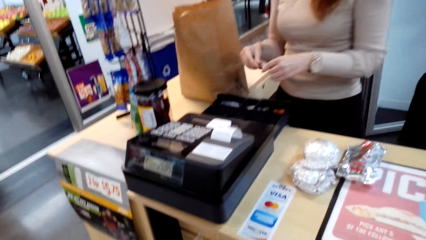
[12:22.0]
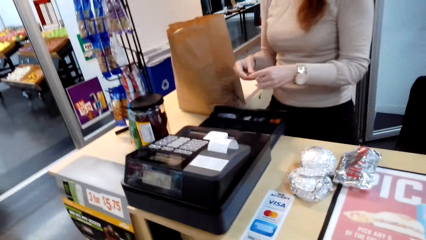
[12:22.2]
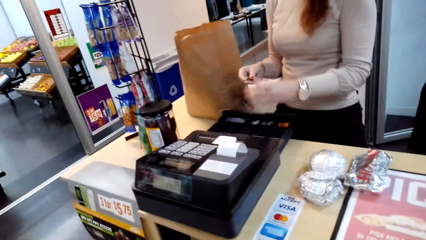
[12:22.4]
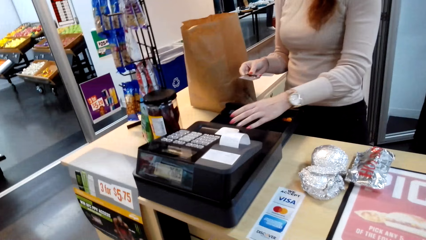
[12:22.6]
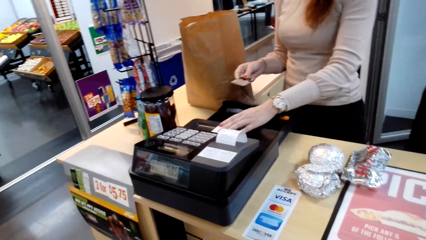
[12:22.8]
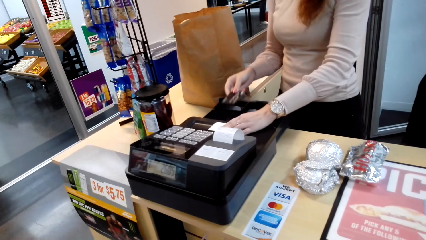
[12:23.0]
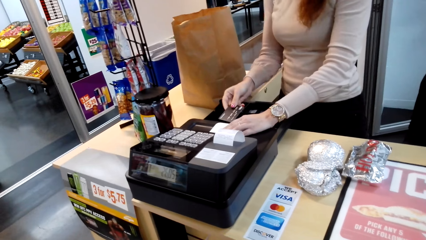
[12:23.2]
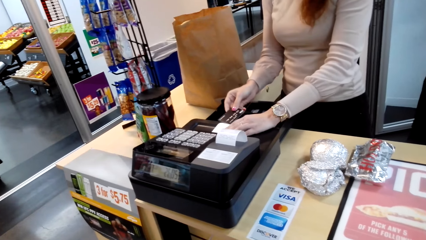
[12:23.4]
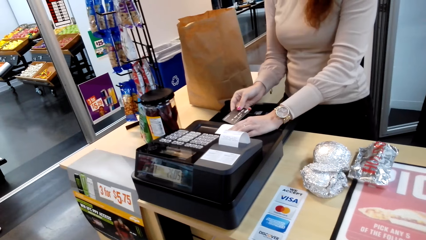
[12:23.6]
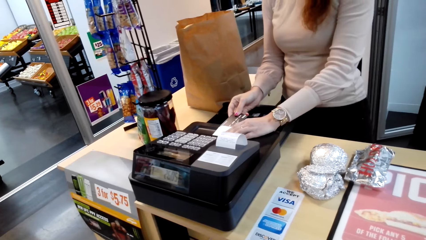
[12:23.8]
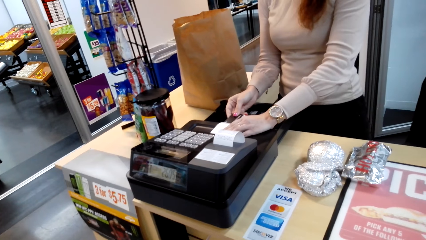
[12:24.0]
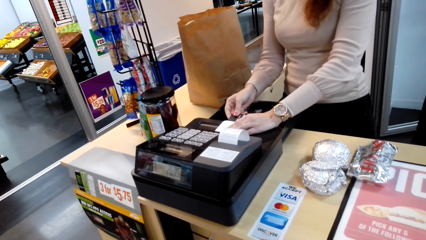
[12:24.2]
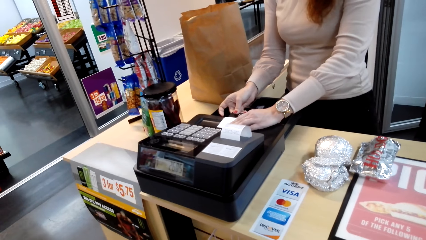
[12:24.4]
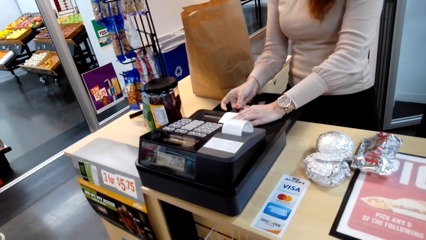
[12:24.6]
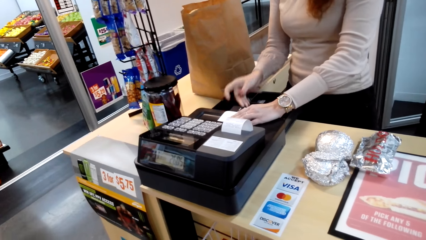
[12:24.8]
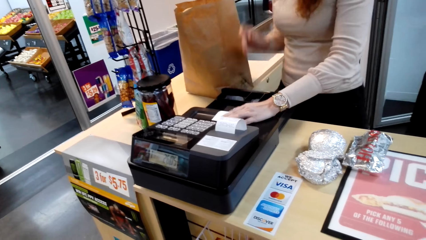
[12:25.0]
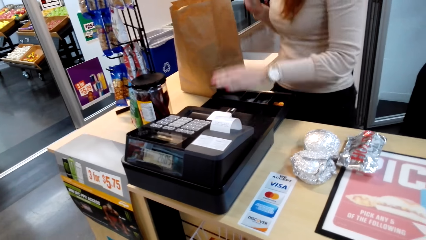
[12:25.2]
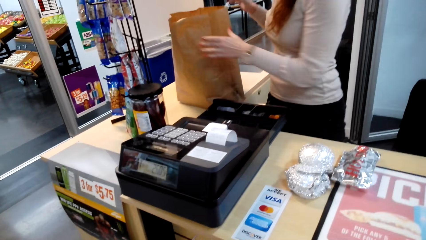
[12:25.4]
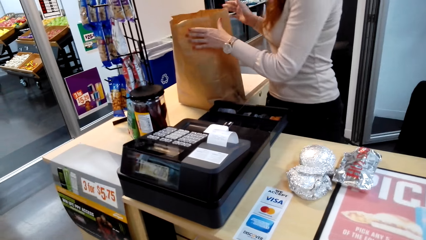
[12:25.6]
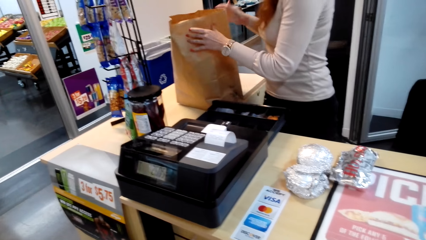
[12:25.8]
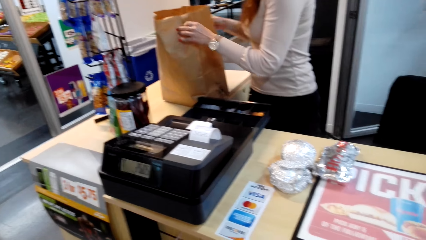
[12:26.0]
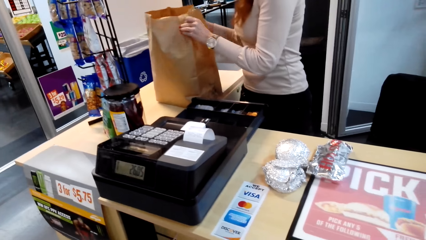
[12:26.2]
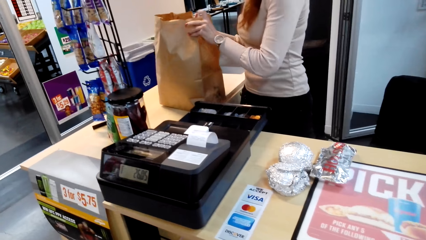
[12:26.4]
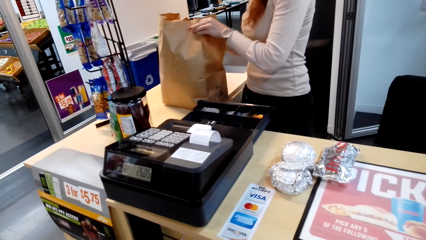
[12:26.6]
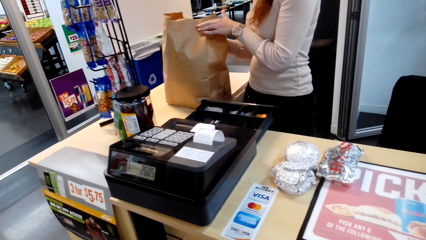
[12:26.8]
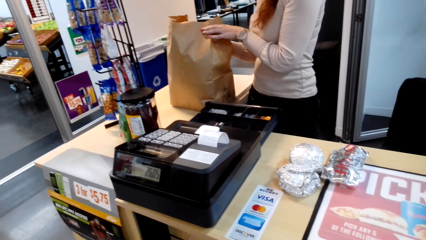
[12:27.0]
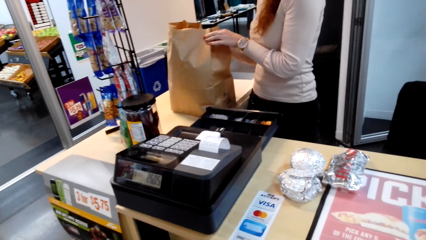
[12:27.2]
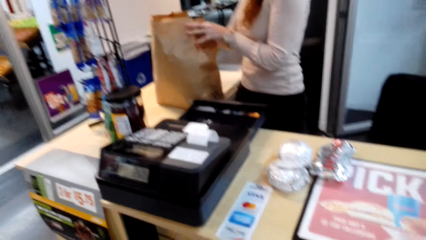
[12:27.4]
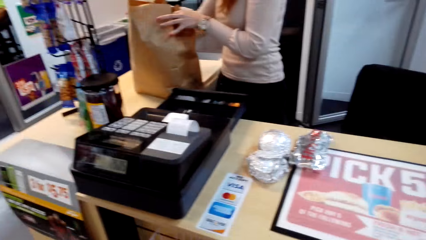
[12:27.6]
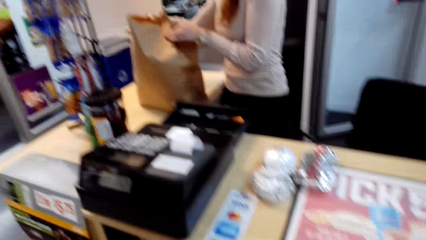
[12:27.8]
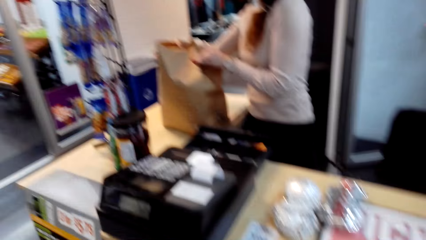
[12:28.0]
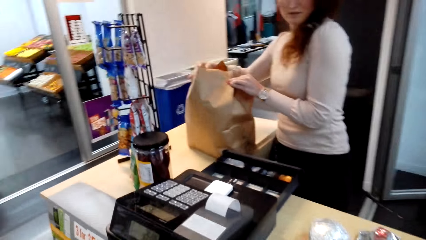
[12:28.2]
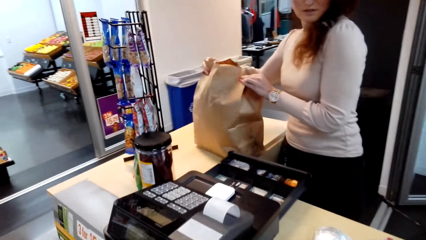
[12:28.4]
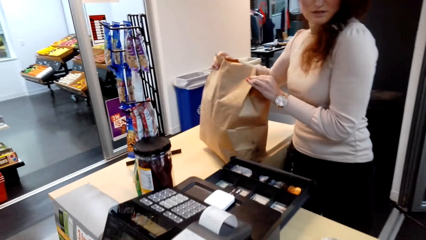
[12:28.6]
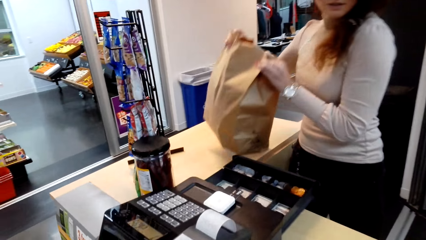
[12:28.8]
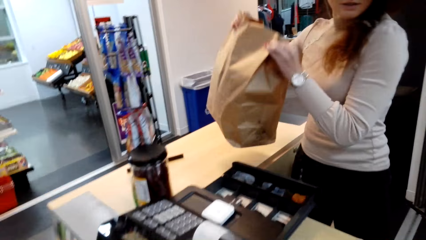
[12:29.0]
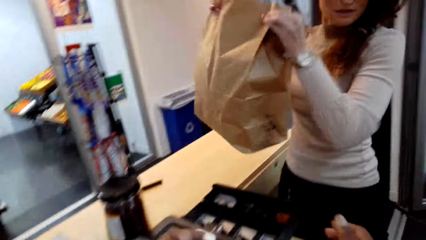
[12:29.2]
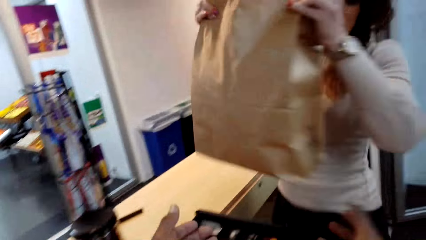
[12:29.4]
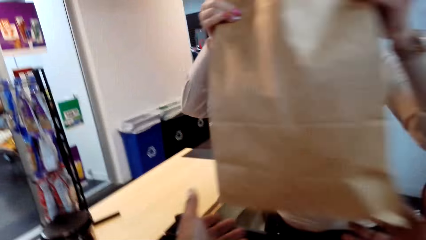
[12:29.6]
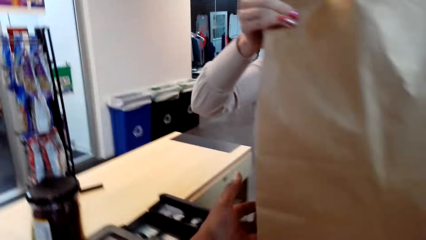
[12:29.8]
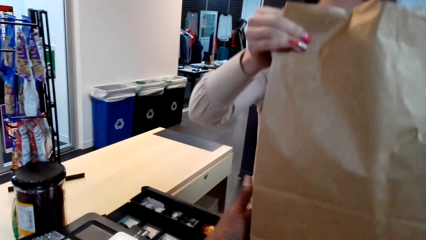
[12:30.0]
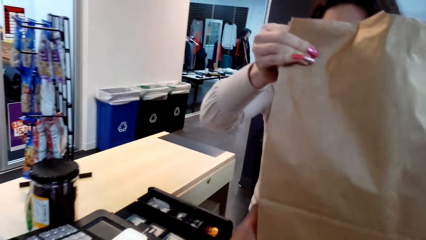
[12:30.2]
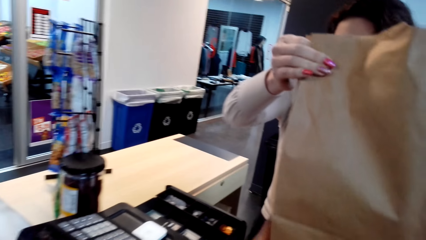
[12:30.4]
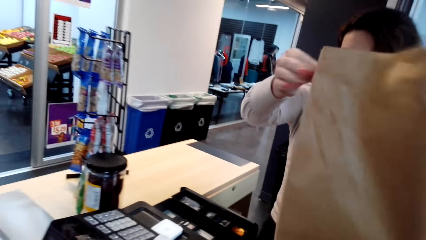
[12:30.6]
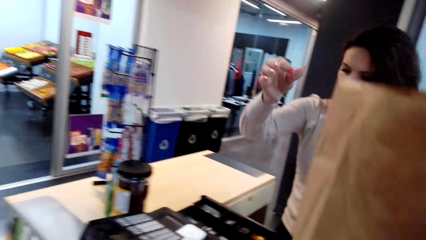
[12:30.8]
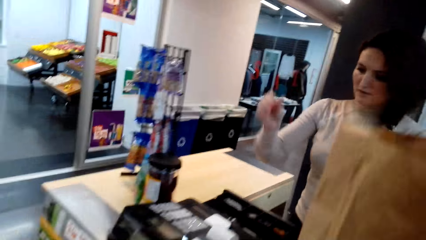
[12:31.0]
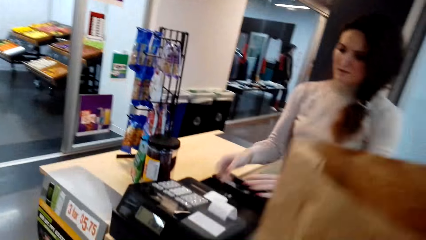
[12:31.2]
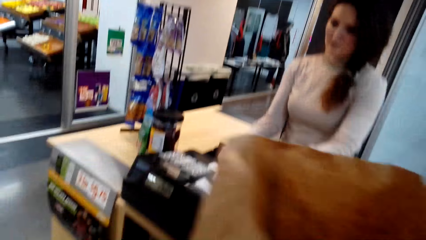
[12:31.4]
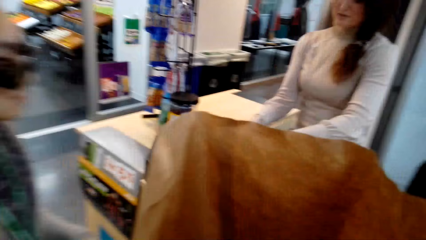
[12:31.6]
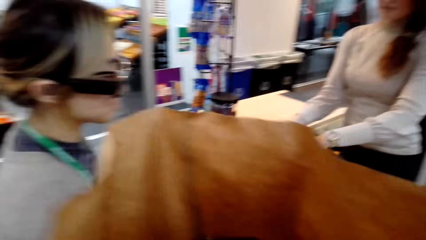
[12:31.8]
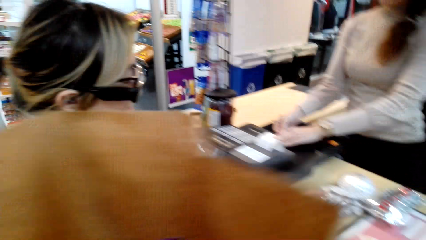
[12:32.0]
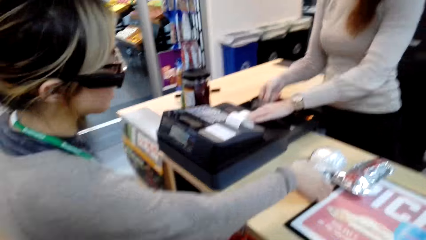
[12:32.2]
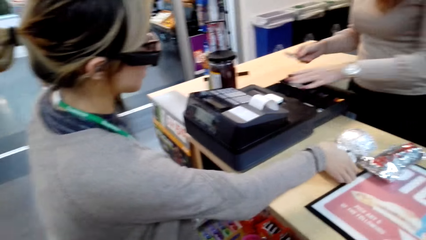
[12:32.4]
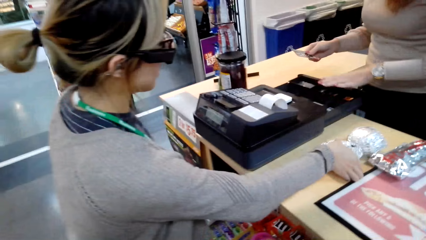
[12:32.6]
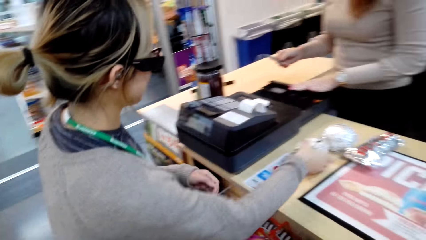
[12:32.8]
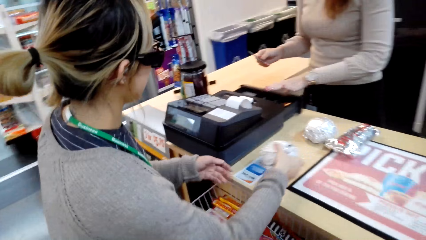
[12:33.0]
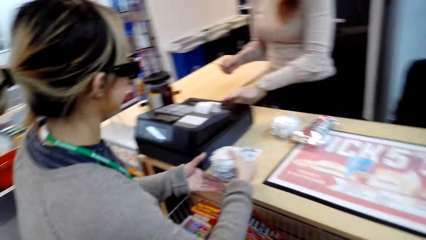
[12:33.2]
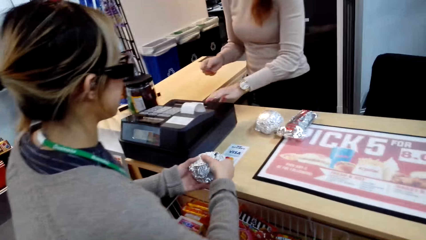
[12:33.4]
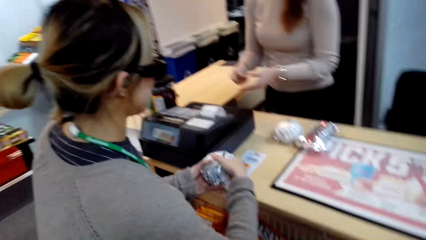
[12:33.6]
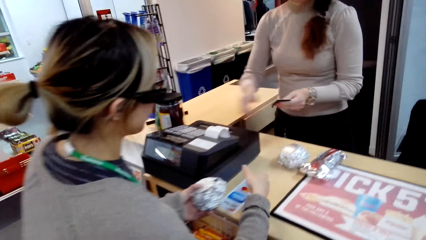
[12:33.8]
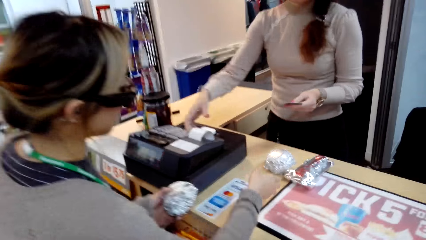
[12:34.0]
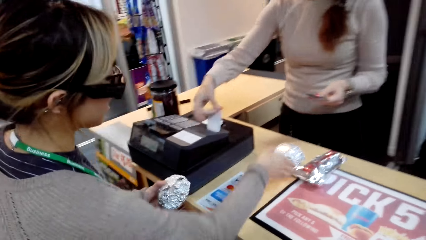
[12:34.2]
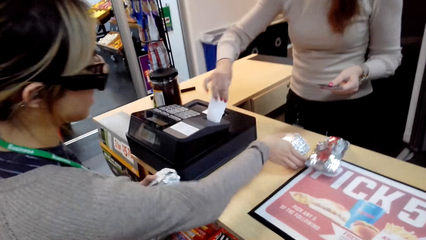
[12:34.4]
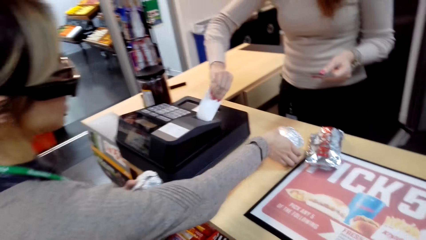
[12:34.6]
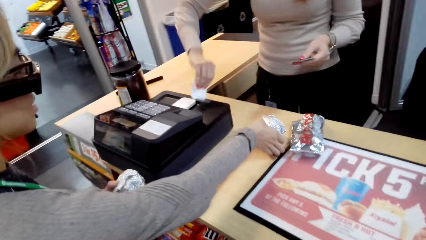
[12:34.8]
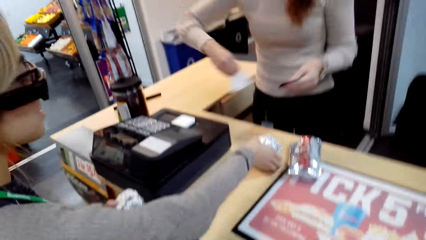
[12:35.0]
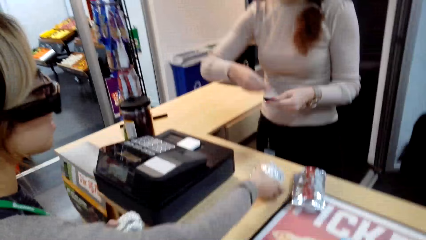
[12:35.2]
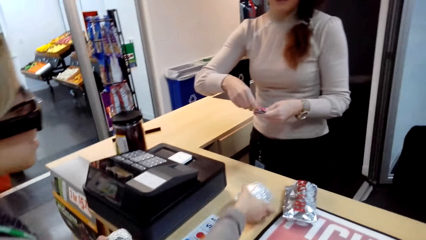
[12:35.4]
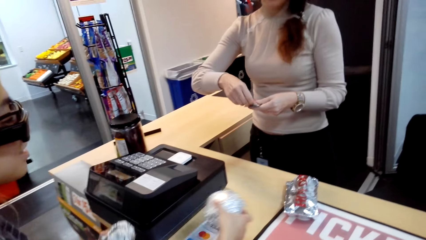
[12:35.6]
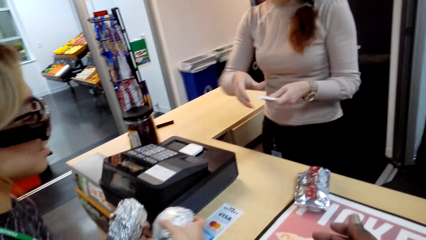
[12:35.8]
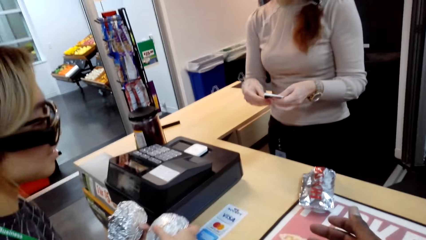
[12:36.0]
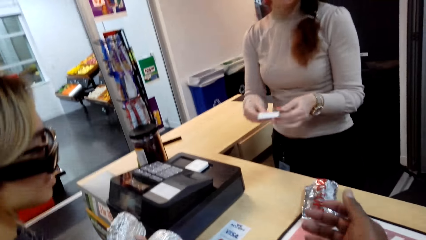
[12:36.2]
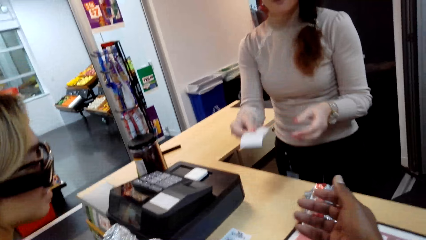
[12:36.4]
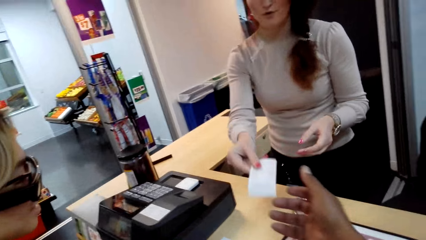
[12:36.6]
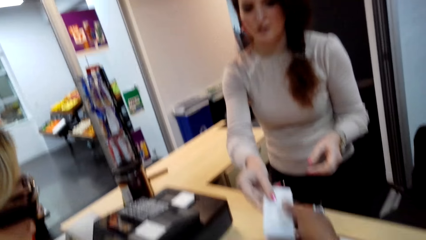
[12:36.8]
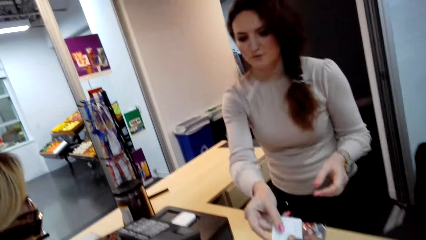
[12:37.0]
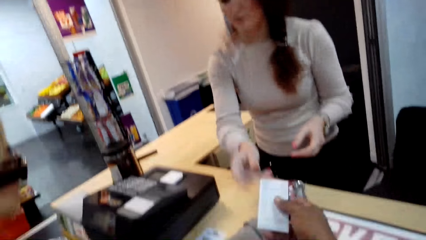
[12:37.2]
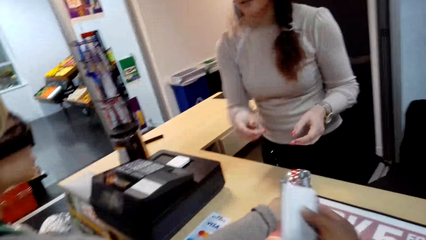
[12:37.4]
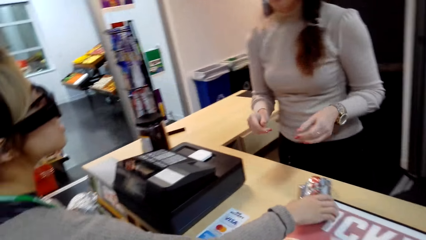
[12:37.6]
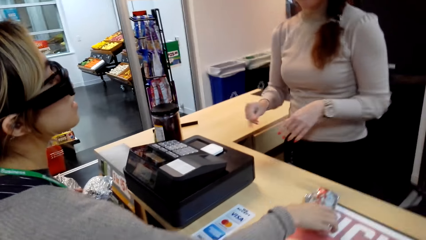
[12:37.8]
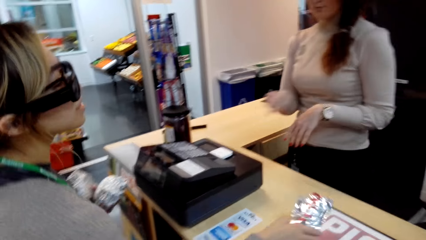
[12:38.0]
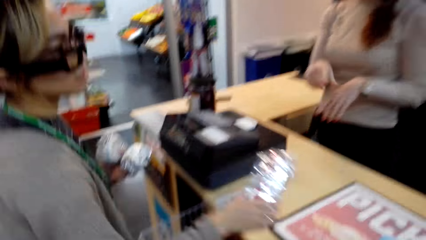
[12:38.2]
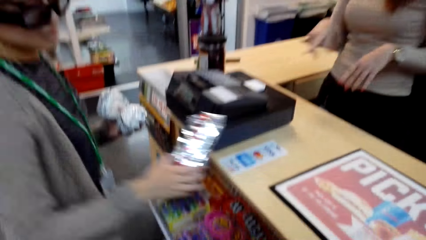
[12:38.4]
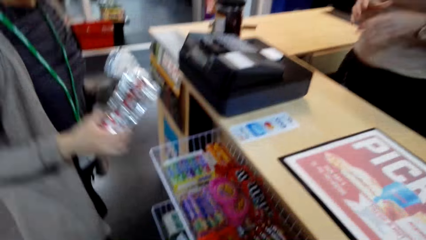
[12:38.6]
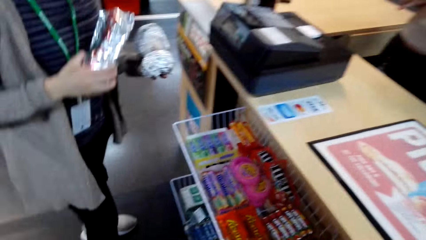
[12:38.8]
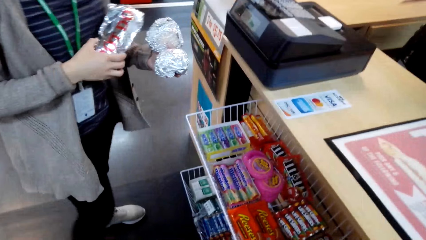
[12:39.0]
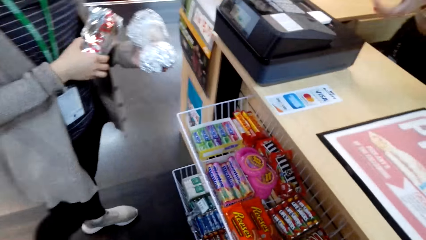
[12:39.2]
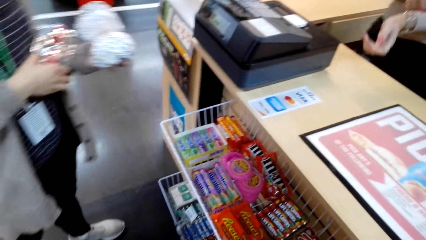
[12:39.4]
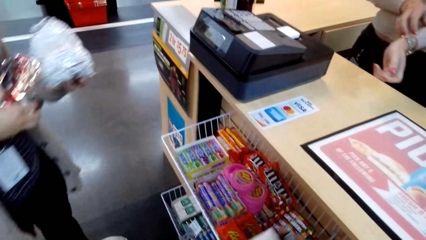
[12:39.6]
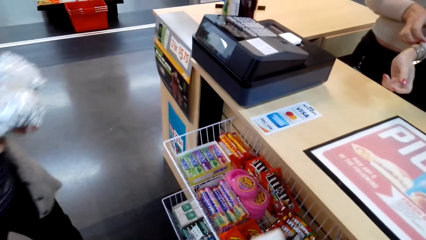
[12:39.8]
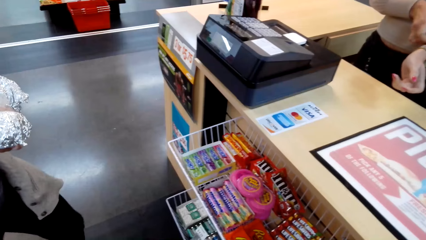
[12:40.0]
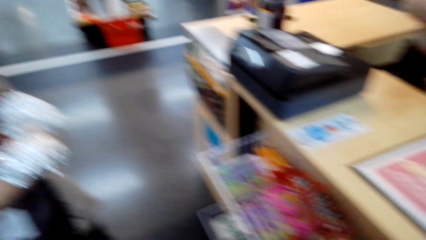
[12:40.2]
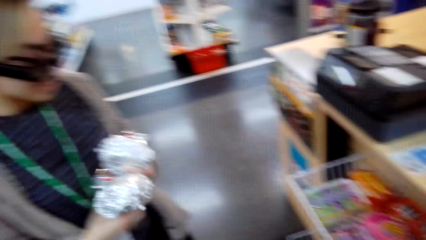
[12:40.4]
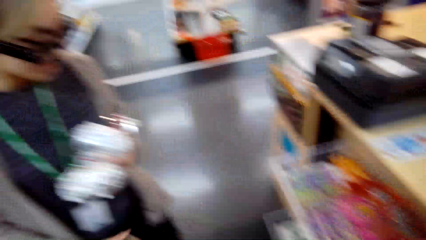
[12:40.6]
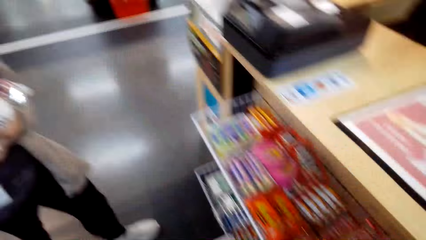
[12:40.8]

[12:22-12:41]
A woman switches the card to the other hand. The woman holds the till machine and inserts the card in the till machine. The woman holds the bag, folds the shopping bag, and lifts the shopping bag off the counter. The camera wearer picks the shopping bag. The woman hands the camera wearer the shopping bag. The woman carries the bag. The camera wearer walks away from the counter. Another woman picks something. The first woman removes the card. The other woman switches something to the other hand. The first woman closes the till machine drawer and switches the card to the other hand. The other woman picks something. She picks something again. The first woman pulls the receipt, cuts the receipt, switches the receipt to the other hand, and switches the card to the other hand. The camera wearer picks the receipt. The first woman gives the ATM and the receipt to the camera wearer. The other woman picks something, puts something on her arm, and walks away from the counter.
